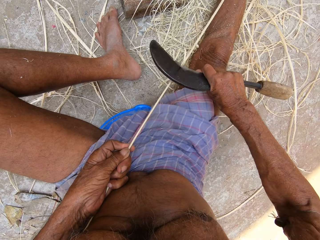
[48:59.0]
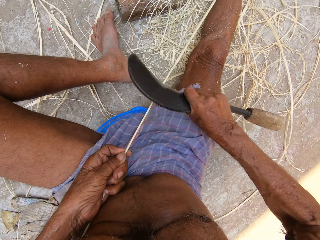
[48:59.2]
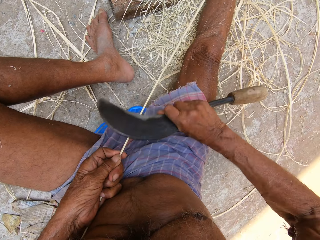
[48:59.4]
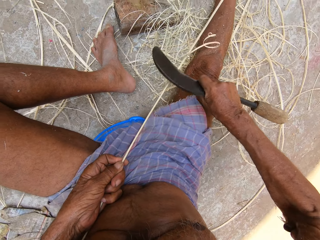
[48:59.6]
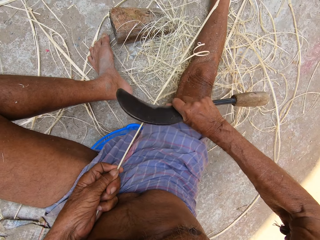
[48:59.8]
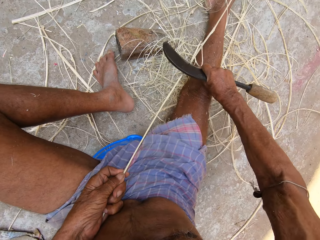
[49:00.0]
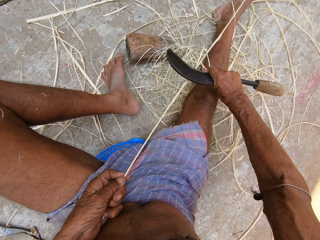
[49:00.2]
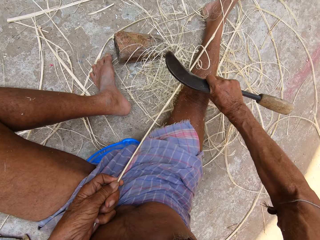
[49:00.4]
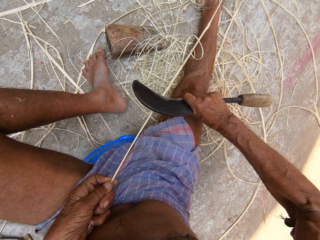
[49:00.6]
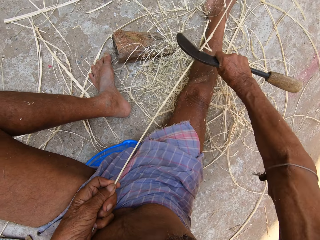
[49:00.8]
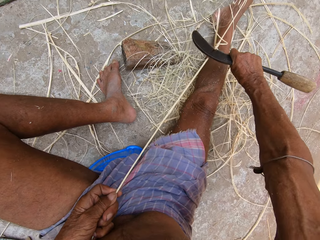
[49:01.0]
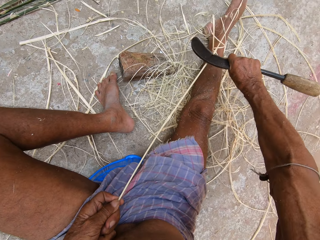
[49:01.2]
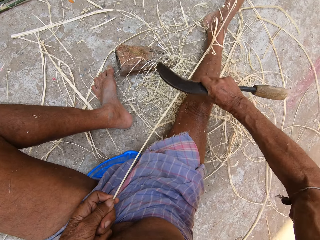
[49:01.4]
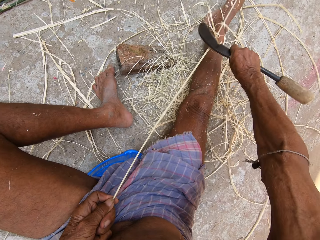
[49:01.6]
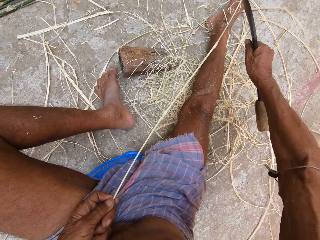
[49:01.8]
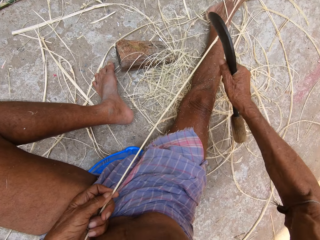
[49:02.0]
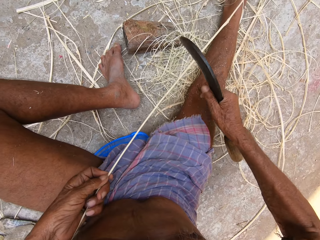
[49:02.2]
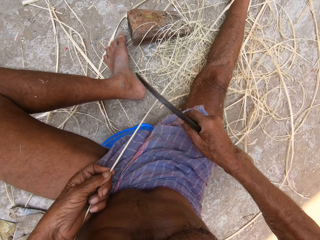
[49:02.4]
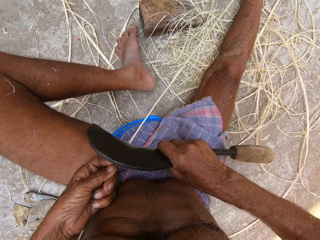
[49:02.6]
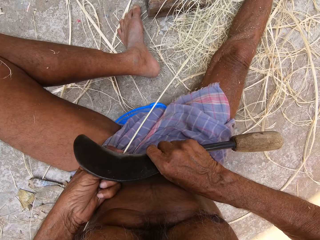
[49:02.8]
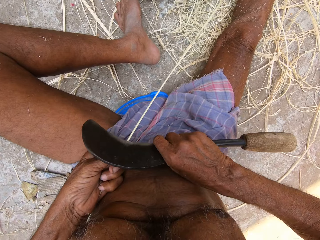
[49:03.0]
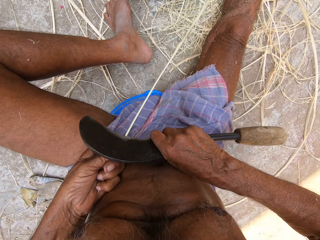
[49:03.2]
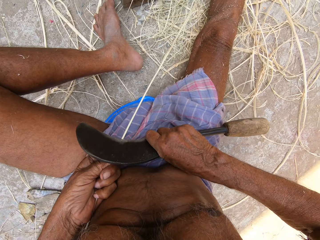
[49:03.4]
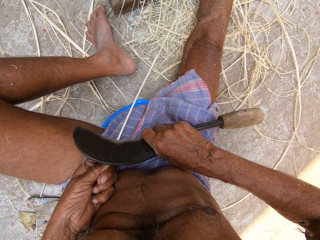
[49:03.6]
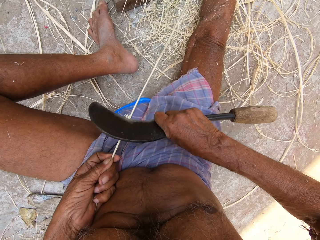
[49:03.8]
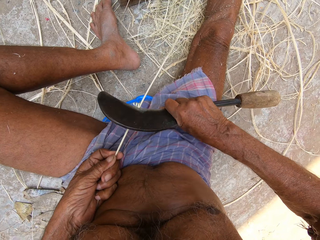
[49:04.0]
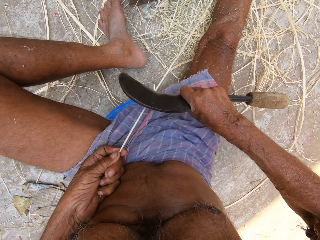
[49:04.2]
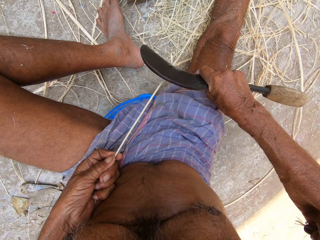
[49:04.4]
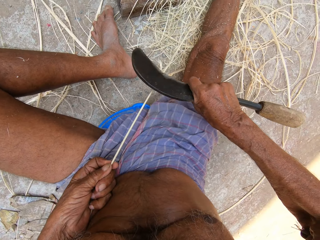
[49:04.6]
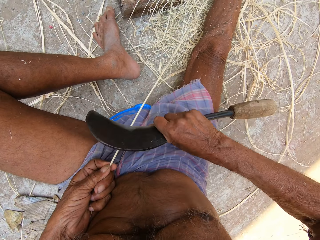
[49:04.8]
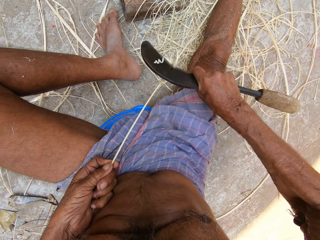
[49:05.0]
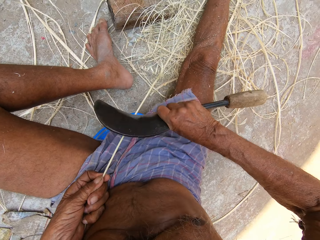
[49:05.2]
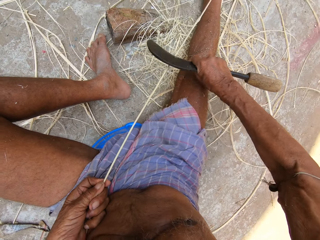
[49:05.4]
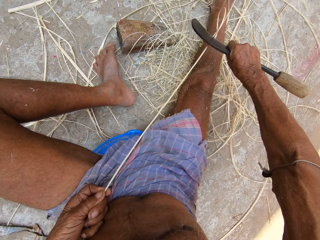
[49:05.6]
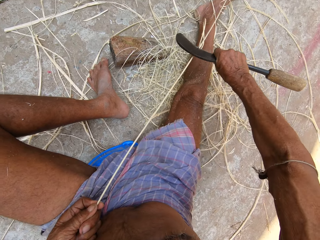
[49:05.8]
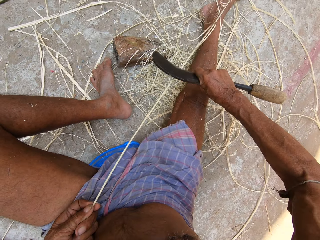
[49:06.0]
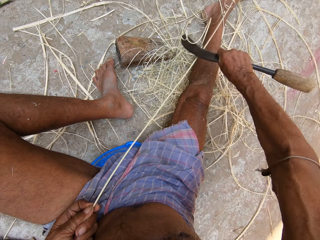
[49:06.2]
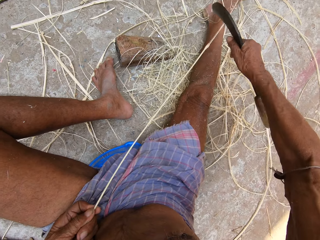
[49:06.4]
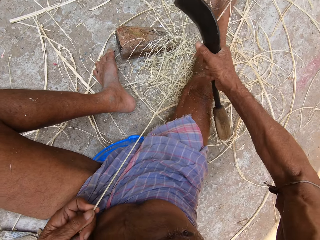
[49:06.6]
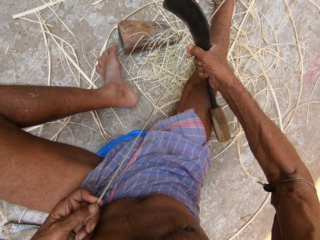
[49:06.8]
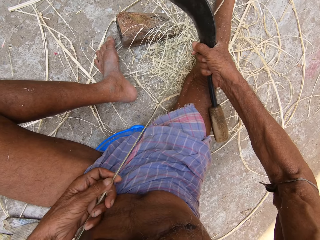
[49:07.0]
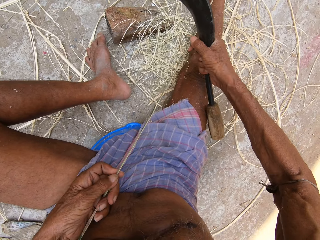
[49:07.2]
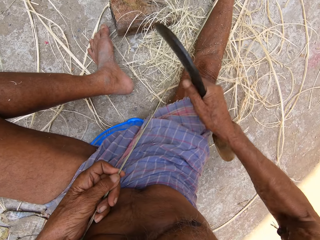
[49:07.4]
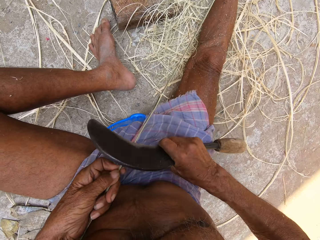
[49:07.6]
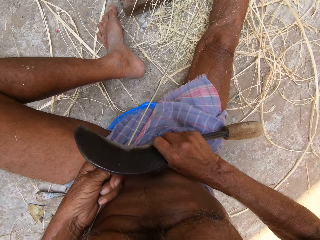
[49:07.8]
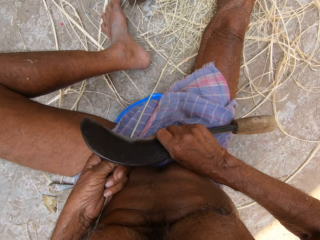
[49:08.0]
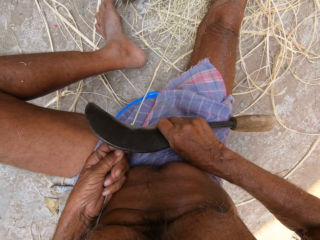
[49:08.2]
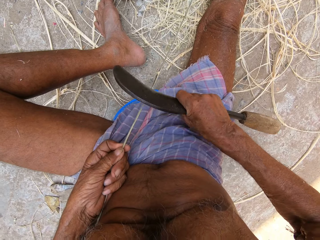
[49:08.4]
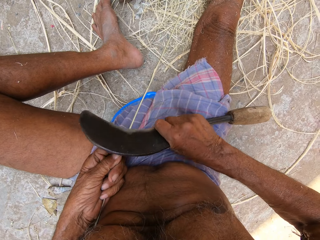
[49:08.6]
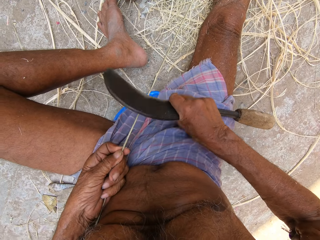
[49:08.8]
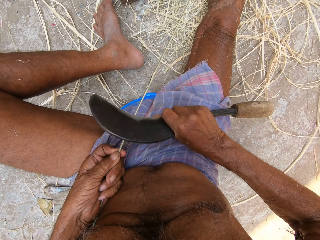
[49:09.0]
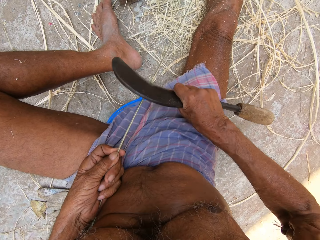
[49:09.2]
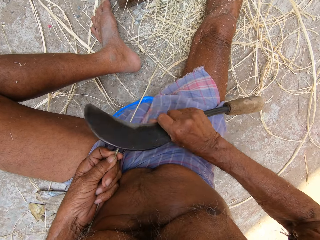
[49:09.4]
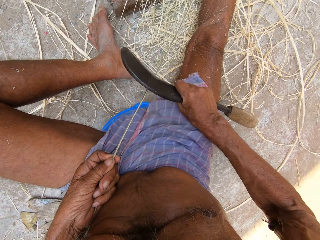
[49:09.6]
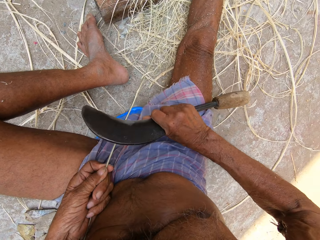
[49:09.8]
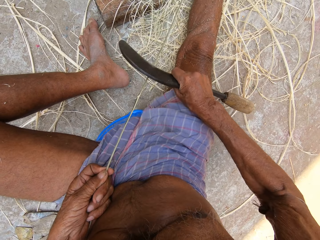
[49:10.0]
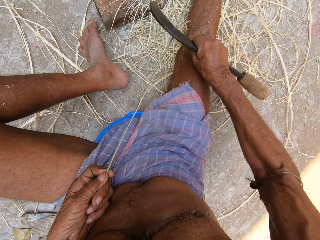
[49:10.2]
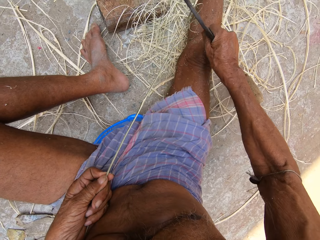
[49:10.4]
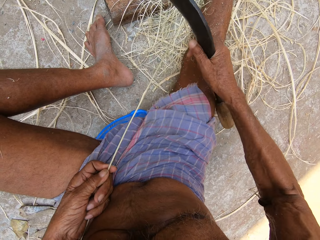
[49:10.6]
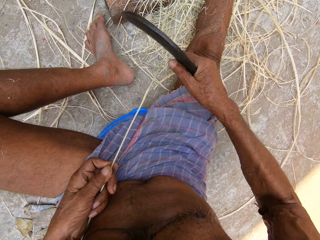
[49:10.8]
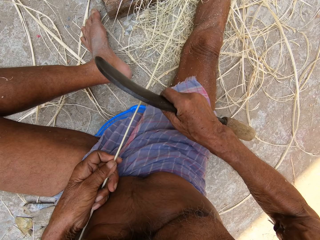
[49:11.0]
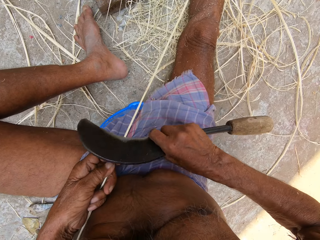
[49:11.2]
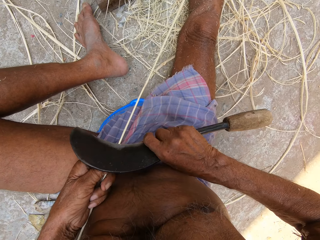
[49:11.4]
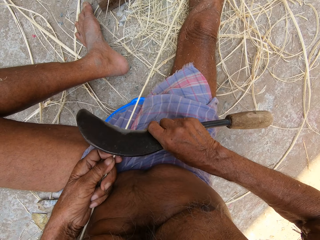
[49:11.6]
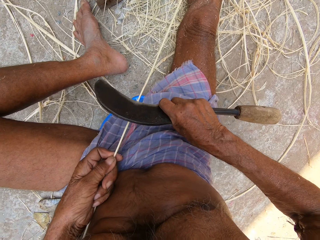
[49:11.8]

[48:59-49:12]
The camera wearer holds the bamboo strip or basket fiber with his right hand. He repositions his left hand on the bamboo strip. He scrapes the bamboo strip in his left hand with the sickle or hook knife in his right hand. He cuts the basket fiber with the hook knife.

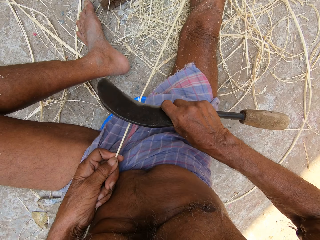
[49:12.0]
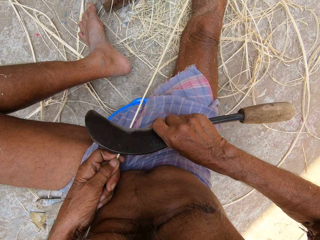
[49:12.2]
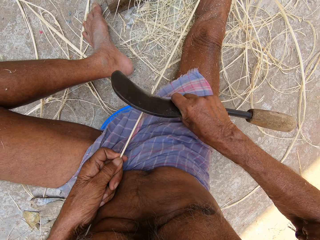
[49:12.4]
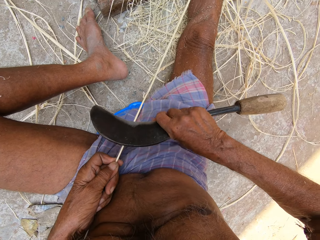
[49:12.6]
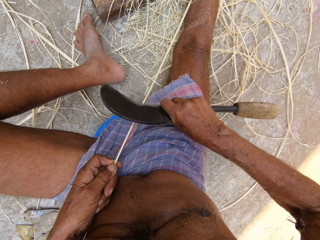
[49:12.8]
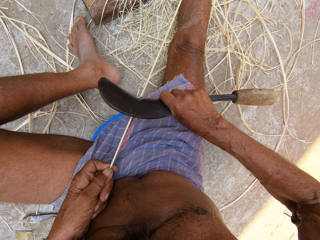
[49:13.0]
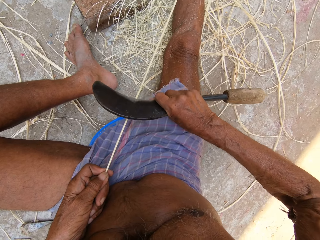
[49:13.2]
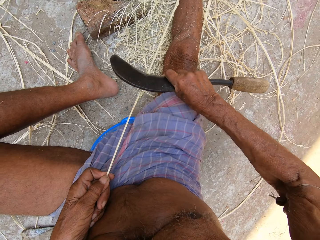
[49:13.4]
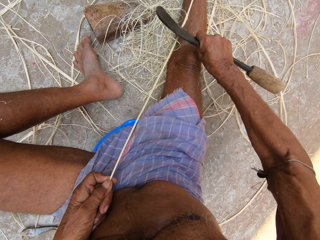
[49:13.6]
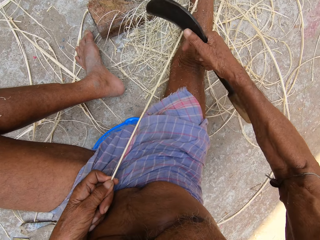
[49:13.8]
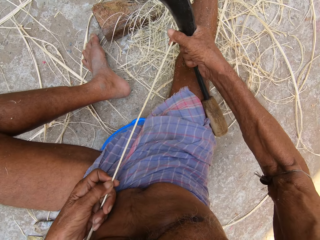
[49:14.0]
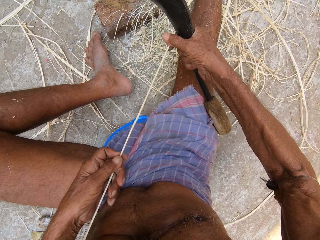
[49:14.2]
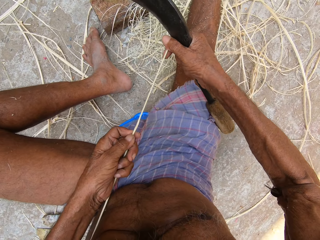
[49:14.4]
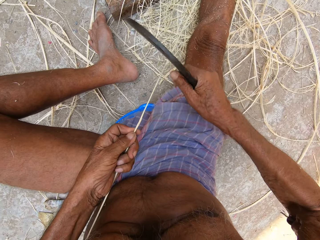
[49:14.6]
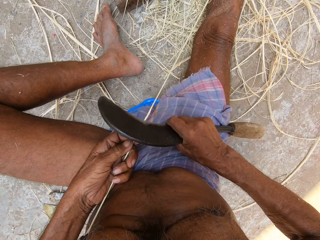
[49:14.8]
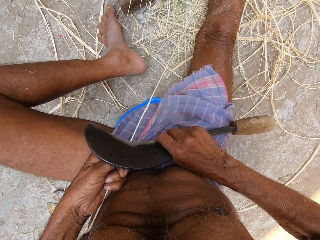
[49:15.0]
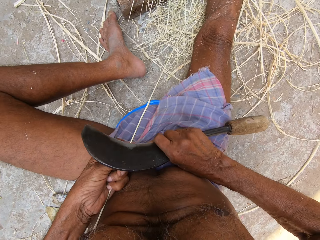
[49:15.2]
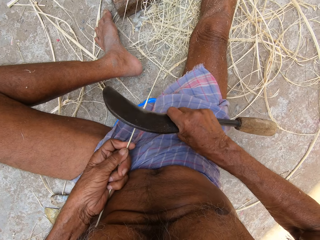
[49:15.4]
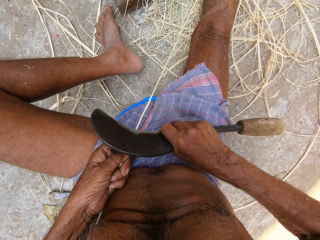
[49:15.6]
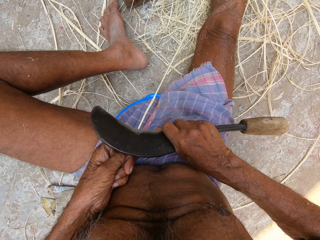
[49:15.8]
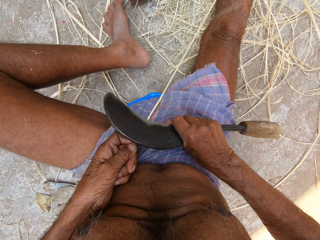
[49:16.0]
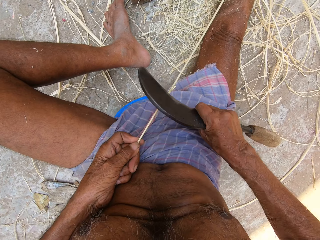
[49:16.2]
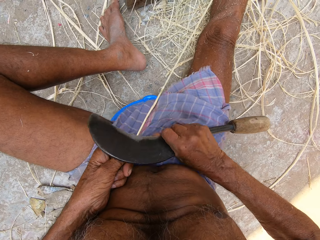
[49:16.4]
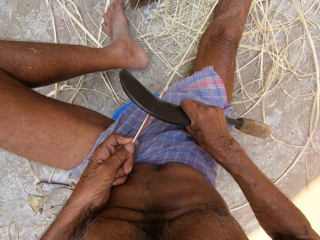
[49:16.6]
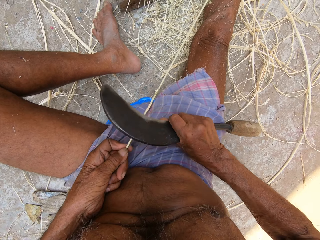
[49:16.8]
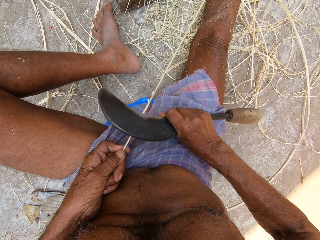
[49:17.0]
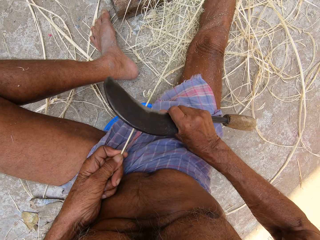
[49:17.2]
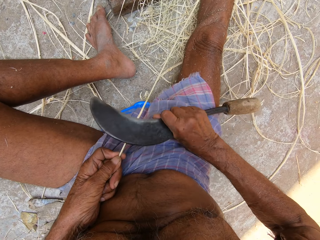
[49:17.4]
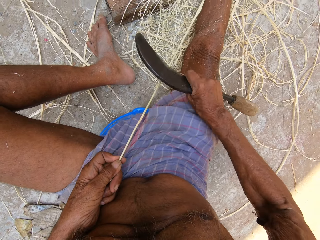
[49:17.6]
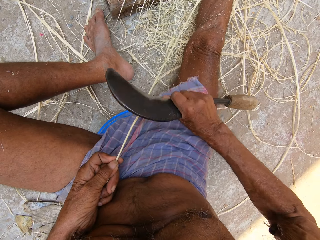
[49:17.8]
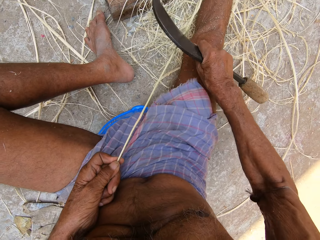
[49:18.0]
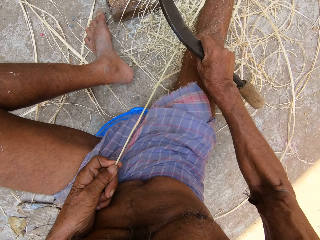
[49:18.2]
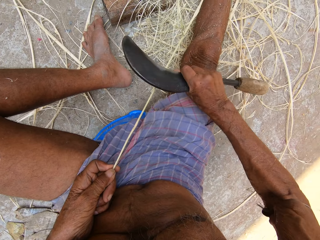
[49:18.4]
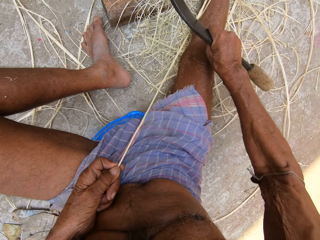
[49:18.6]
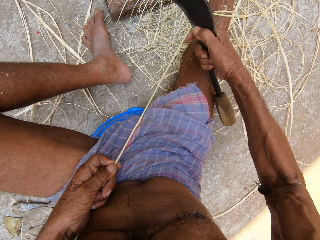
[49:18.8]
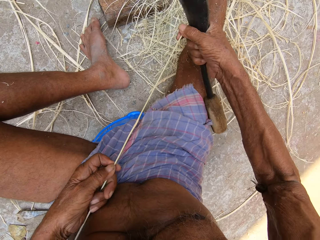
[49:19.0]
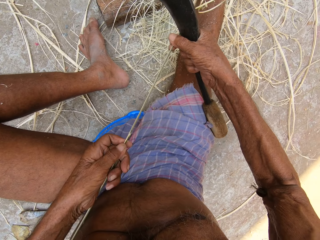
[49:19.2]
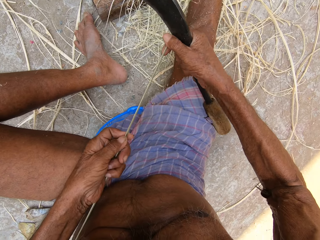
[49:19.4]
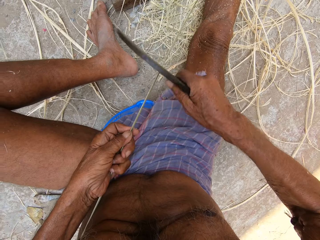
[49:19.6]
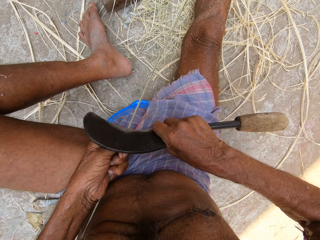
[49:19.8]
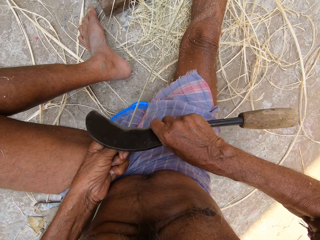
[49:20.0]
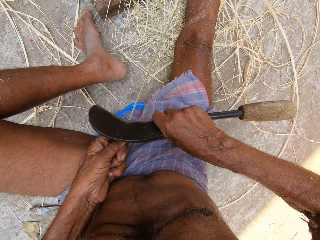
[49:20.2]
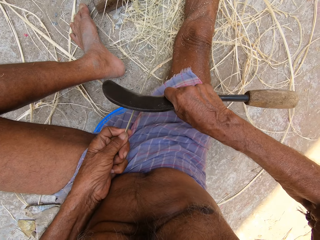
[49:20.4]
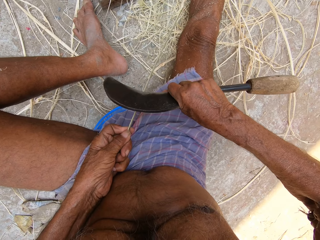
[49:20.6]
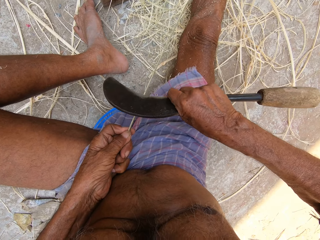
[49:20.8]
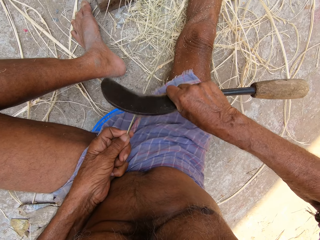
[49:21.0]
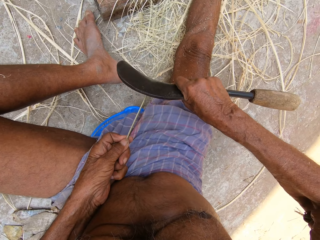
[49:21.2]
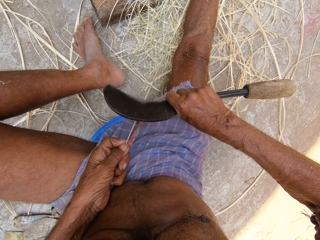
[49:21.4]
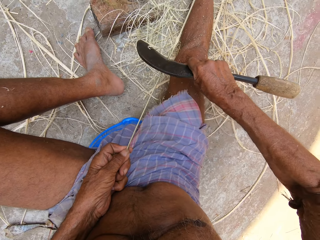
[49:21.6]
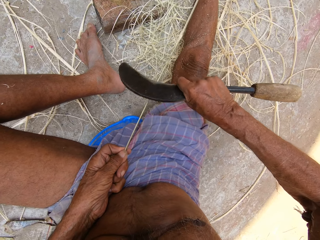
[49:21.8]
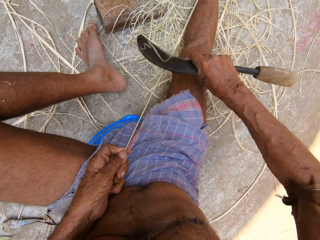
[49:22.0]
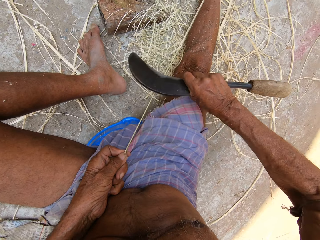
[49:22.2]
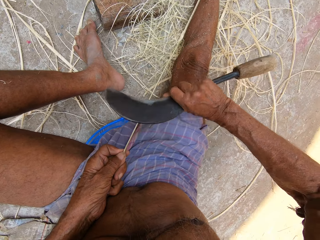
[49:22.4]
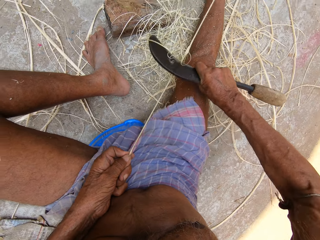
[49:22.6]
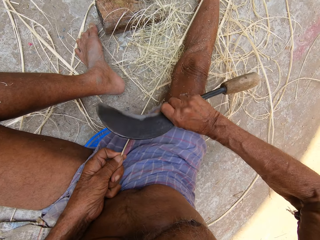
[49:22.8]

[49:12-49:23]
The camera wearer holds the bamboo strip or basket fiber with his right hand. He repositions his left hand on the bamboo strip. He scrapes the bamboo strip in his left hand with the sickle or hook knife in his right hand. He cuts the basket fiber with the hook knife. He holds the bamboo strip with his right hand. He repositions his left hand on the bamboo strip. He scrapes the bamboo strip in his left hand with the sickle in his right hand. He cuts the basket fiber with the hook knife.
